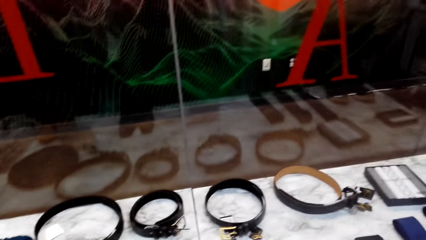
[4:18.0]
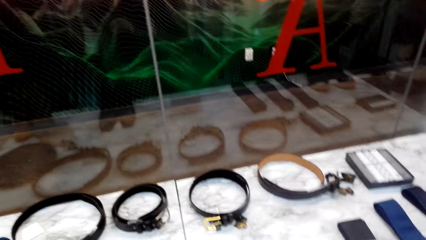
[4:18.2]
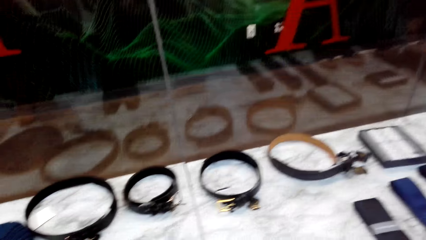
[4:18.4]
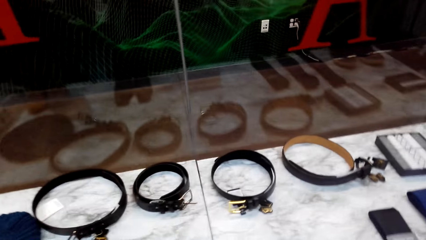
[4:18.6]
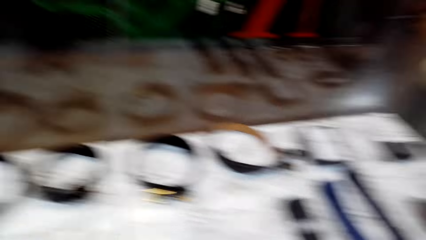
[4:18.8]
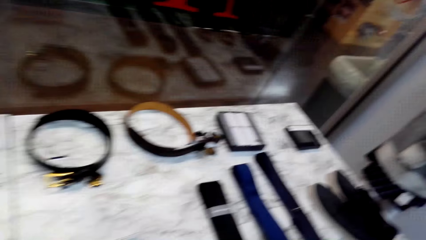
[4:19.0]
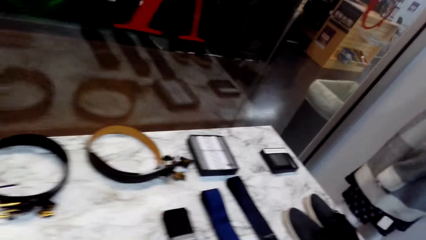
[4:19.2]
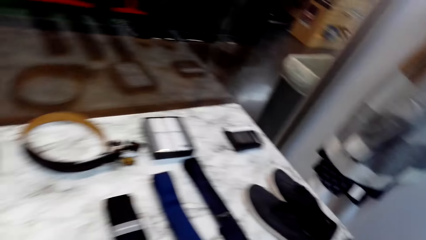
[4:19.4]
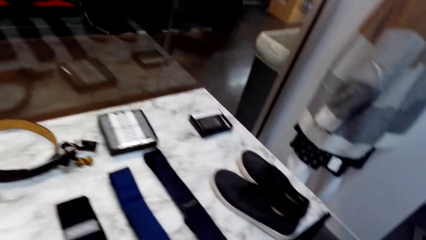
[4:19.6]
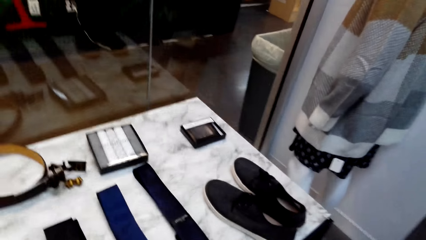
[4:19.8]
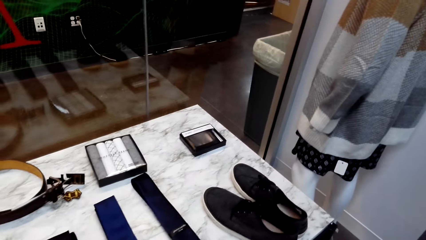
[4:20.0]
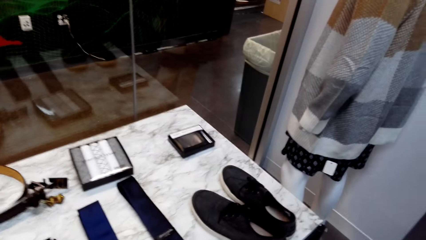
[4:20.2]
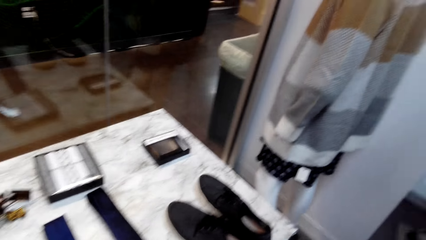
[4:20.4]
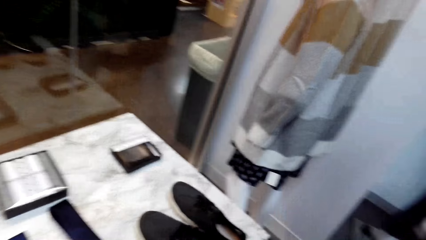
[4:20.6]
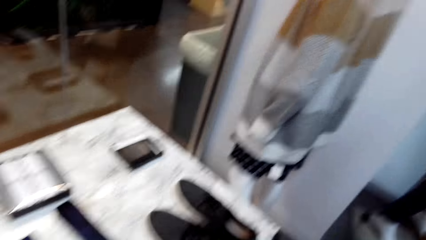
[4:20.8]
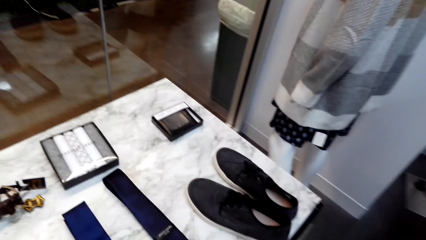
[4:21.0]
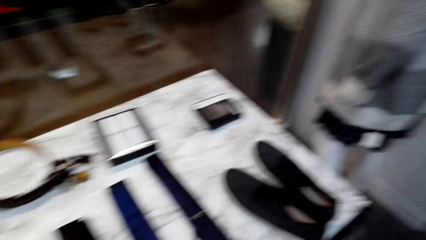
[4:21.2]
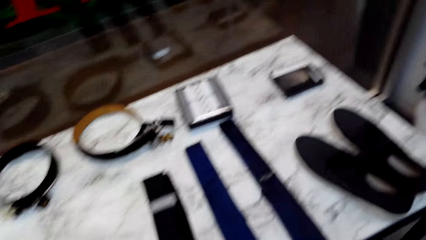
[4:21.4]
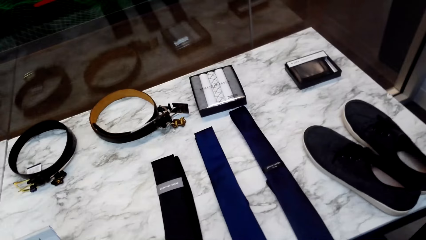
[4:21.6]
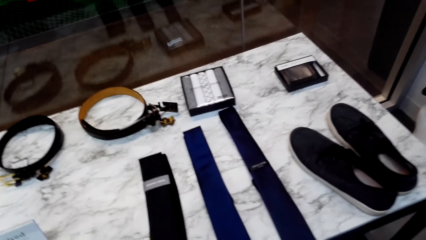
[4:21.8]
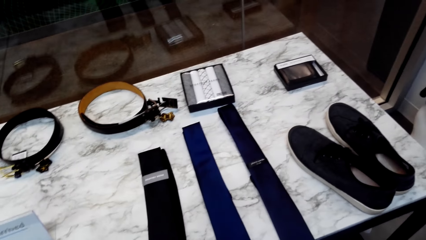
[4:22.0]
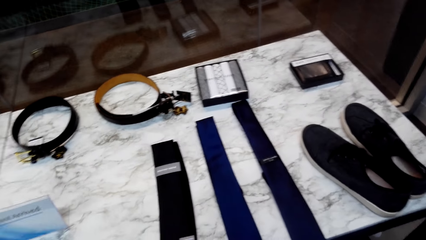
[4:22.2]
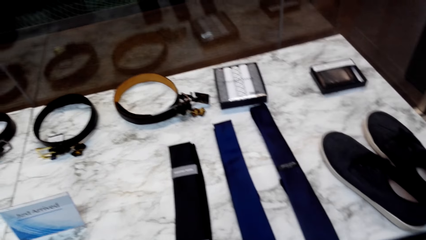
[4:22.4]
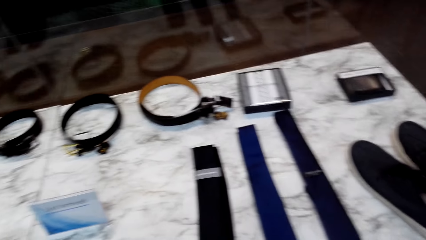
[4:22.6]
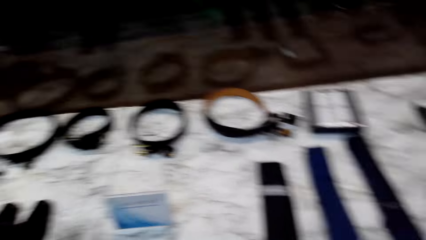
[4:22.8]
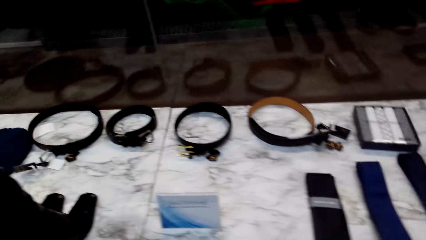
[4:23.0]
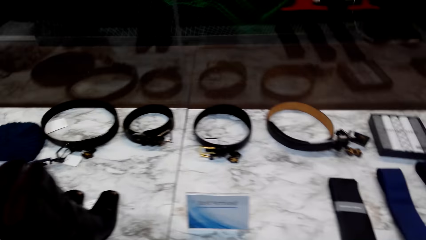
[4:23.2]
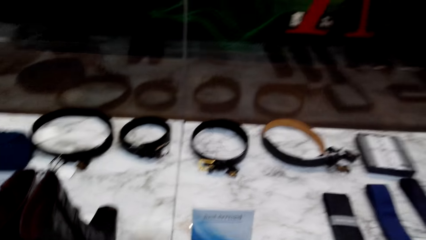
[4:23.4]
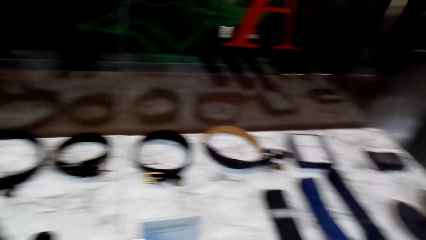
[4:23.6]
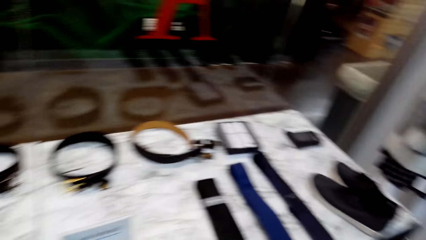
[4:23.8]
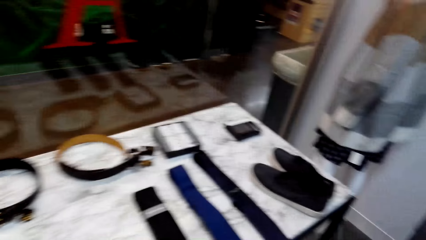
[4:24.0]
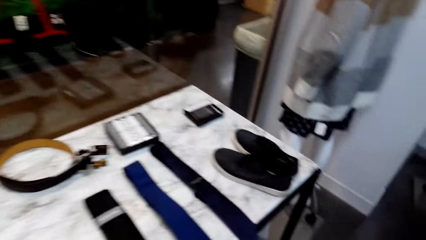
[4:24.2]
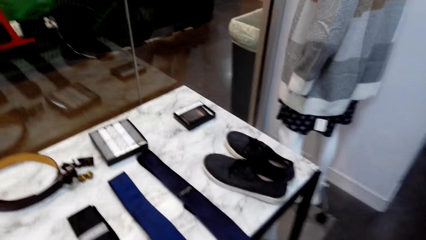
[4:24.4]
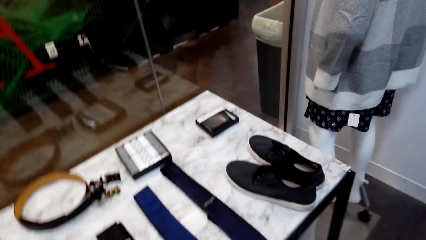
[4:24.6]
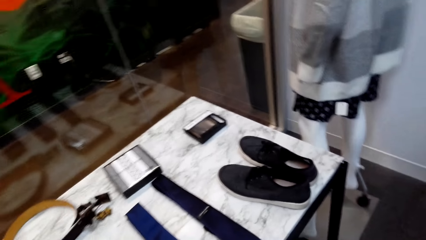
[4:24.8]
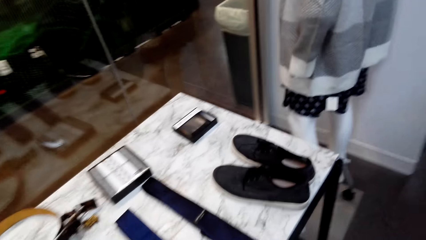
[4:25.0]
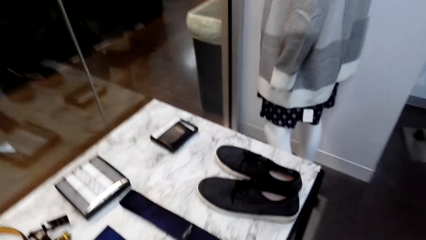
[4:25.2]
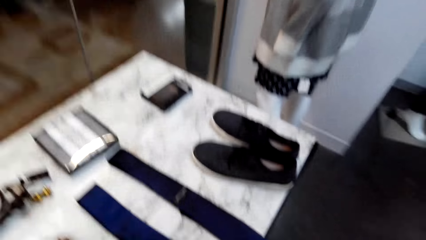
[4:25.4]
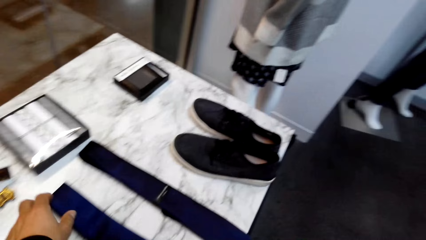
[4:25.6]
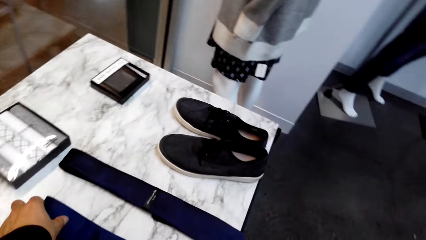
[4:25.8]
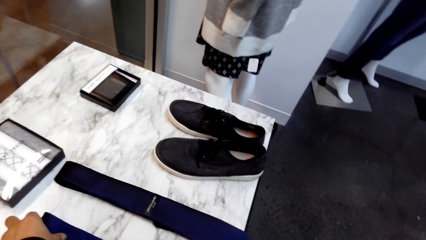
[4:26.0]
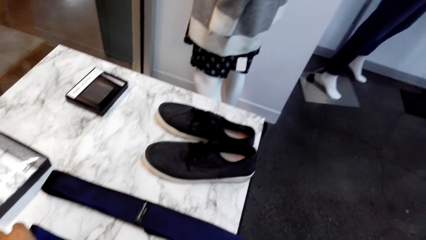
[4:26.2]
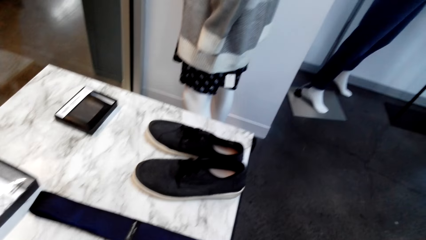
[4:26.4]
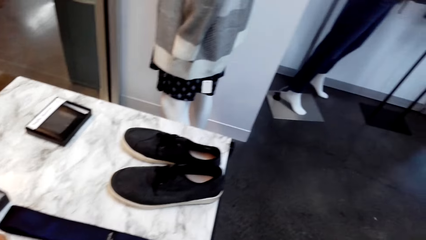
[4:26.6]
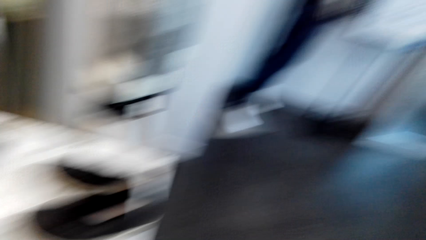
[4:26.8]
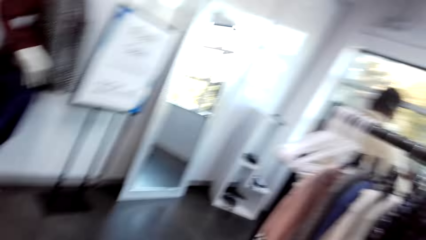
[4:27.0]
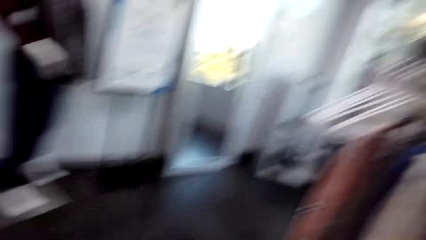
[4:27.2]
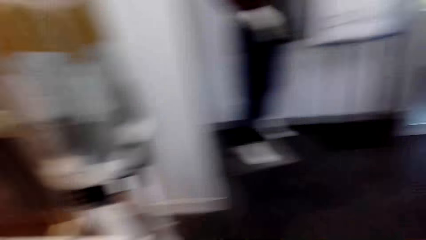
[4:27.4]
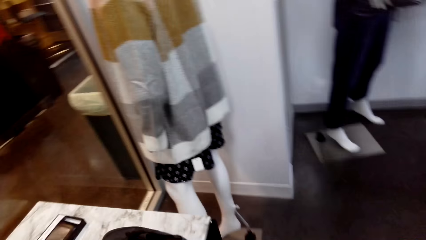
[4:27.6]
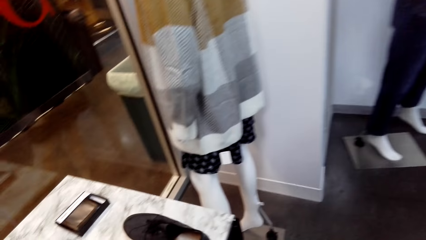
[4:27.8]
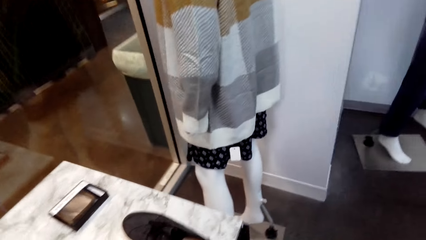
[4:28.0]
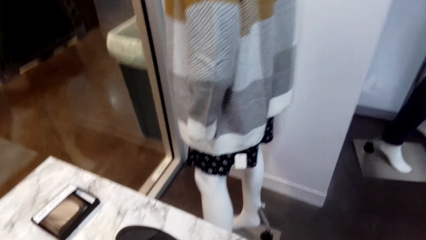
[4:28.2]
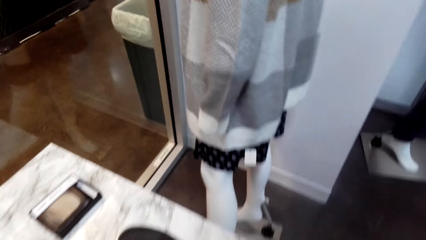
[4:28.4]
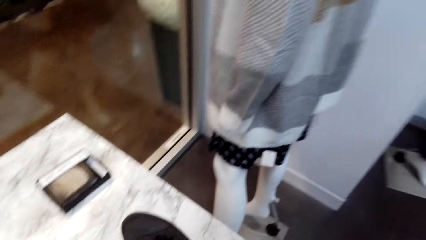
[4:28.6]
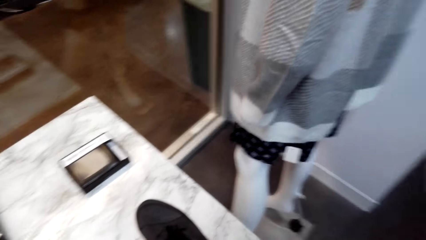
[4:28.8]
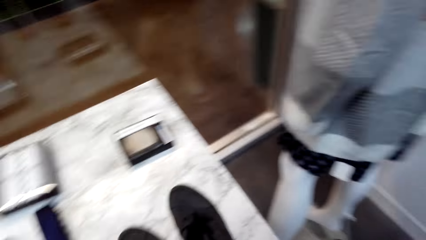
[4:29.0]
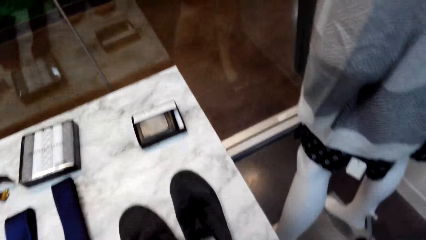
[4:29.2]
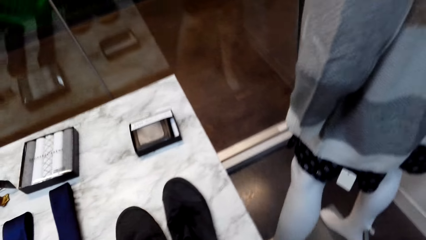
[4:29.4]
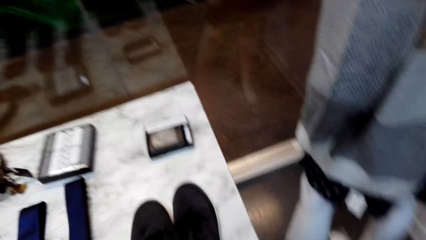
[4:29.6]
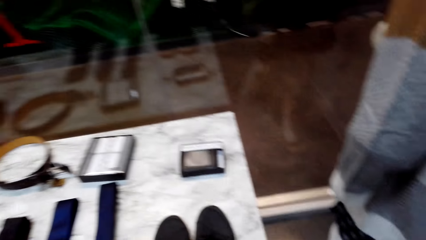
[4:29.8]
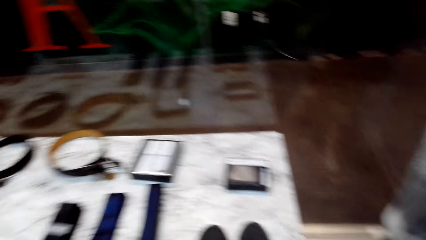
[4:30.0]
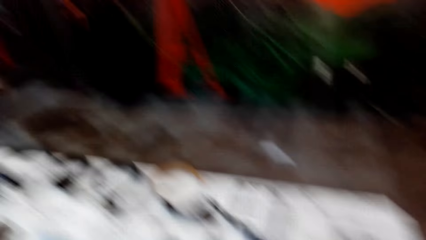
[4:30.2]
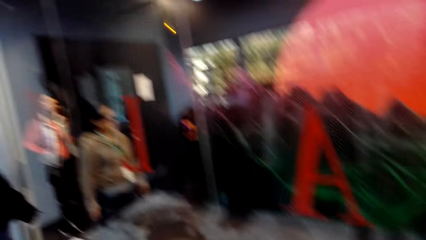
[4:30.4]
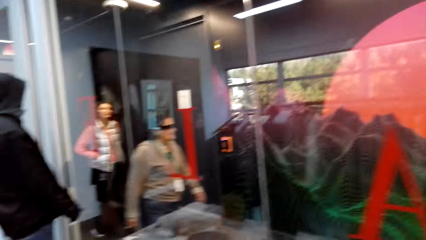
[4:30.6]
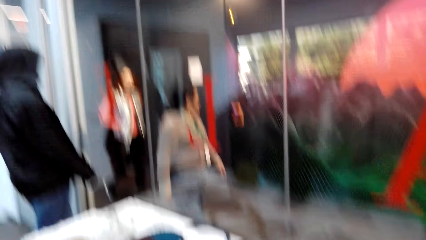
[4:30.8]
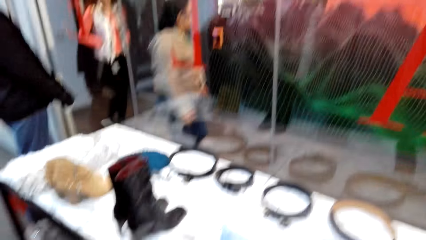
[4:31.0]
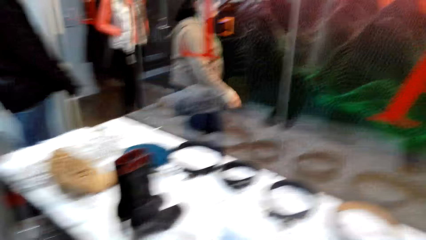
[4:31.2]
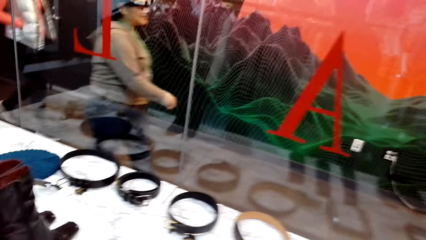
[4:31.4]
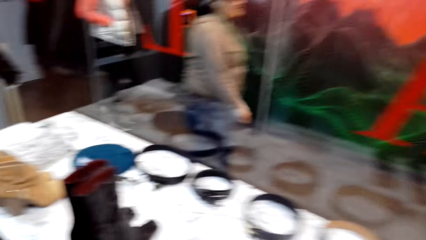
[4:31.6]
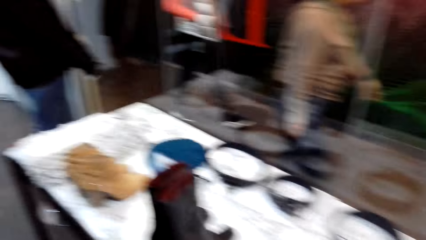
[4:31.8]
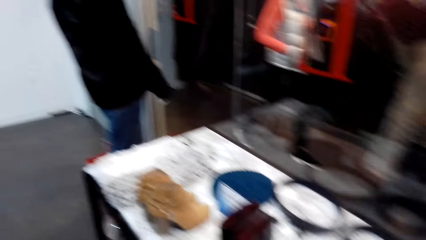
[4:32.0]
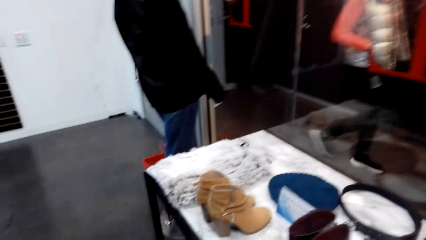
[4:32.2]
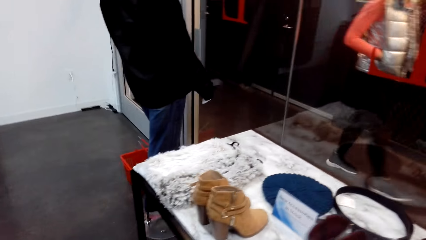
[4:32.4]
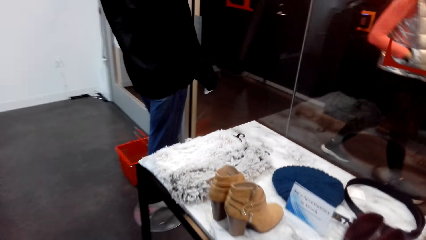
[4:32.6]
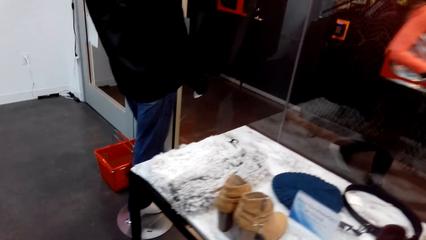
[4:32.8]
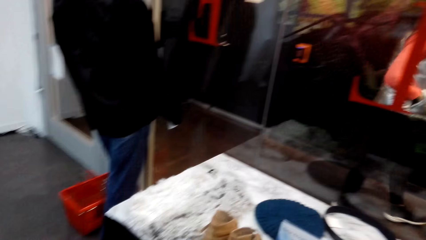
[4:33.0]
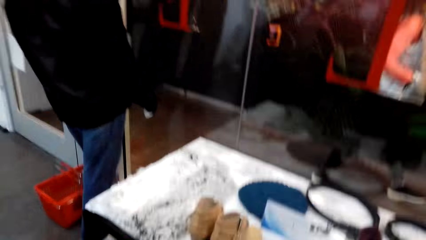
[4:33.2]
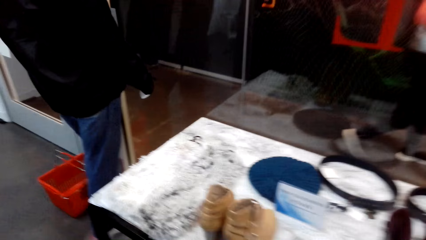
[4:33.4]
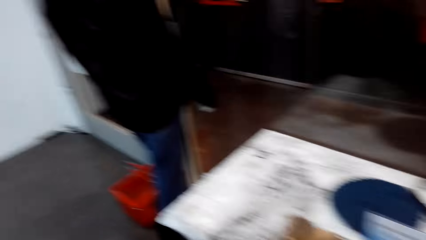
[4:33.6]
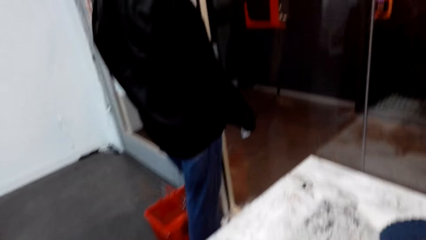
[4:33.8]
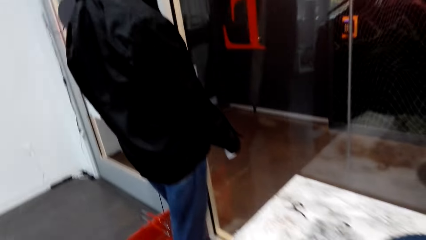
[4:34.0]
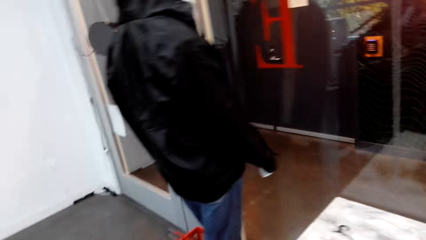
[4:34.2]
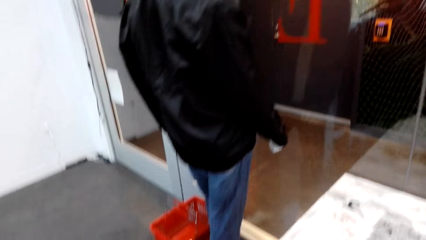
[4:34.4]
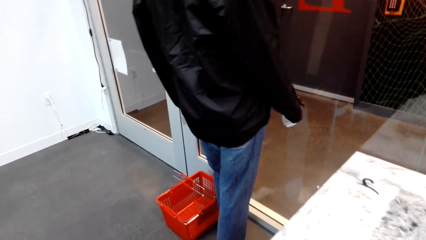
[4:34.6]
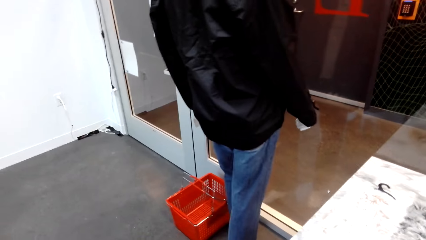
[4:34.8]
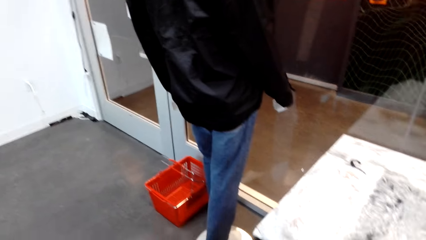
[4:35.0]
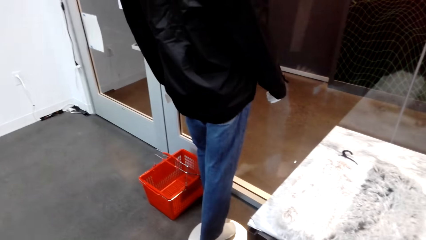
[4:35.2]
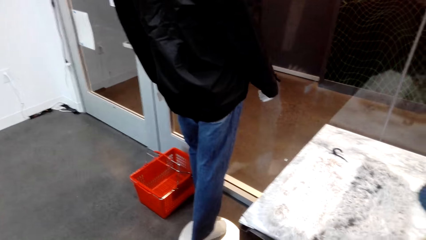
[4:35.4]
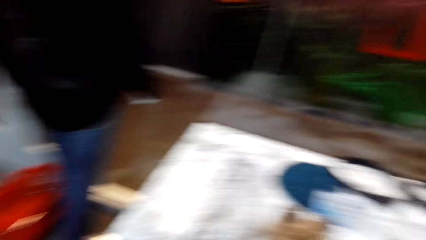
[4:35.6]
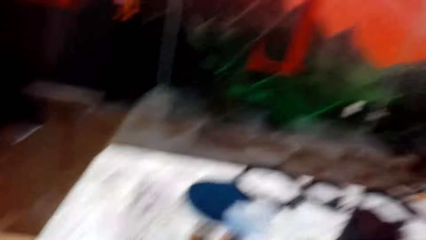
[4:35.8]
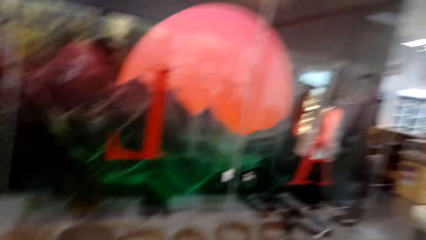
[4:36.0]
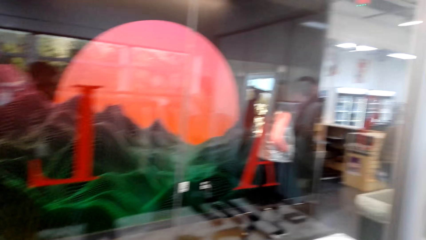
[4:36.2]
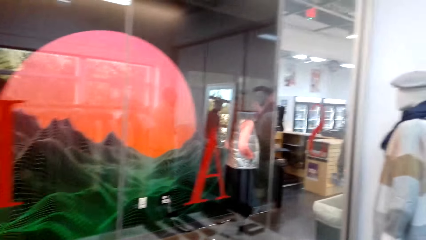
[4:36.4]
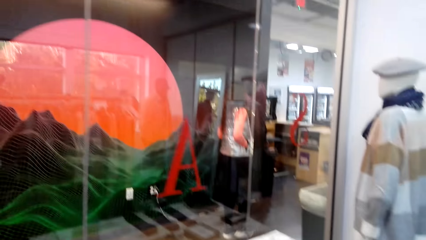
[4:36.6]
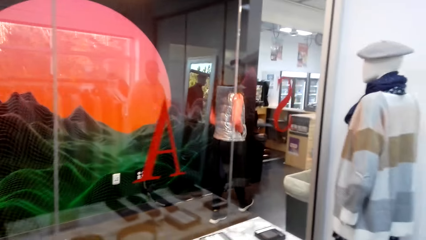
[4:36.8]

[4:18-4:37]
The camera wearer looks down. They hold a tie on the table. They look around. They look up. A person walks around. Another person walks around. The camera wearer looks around.
